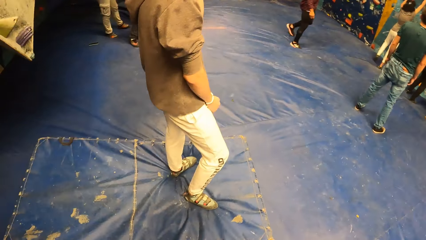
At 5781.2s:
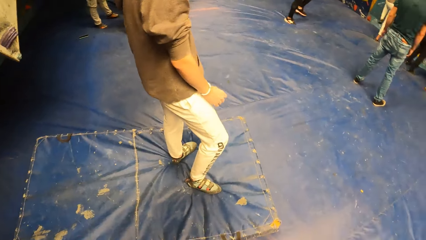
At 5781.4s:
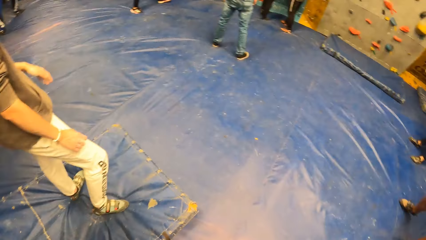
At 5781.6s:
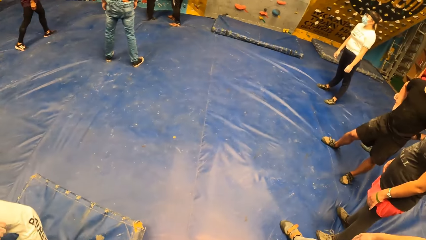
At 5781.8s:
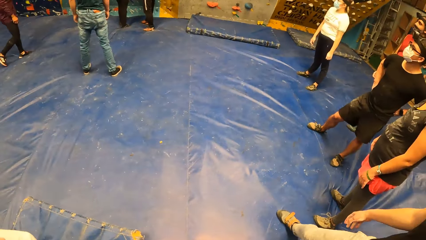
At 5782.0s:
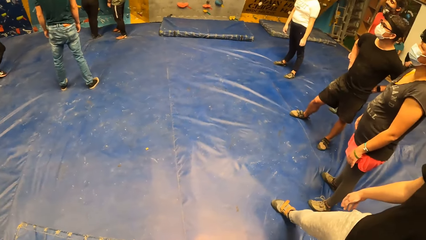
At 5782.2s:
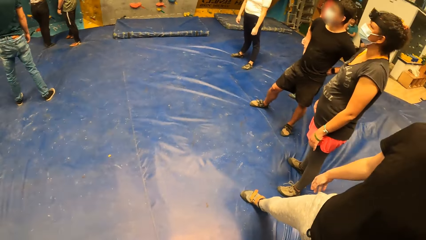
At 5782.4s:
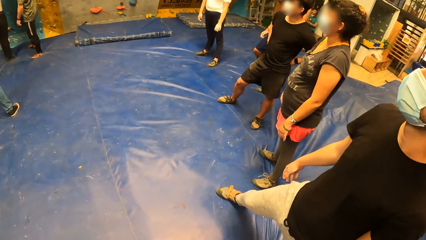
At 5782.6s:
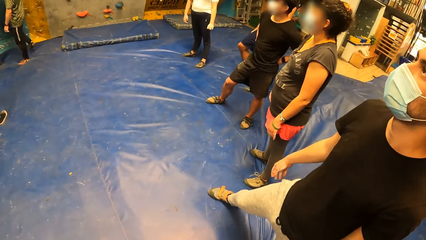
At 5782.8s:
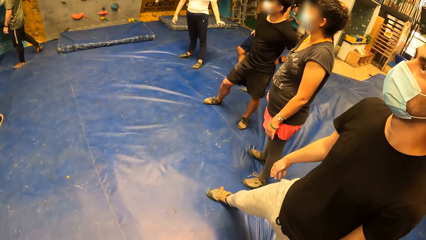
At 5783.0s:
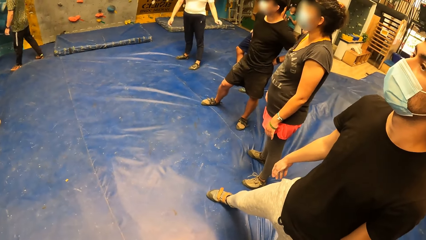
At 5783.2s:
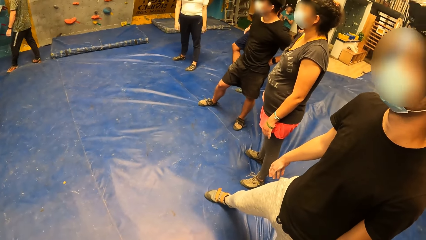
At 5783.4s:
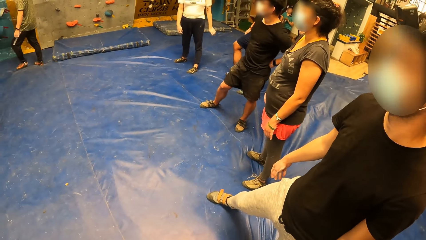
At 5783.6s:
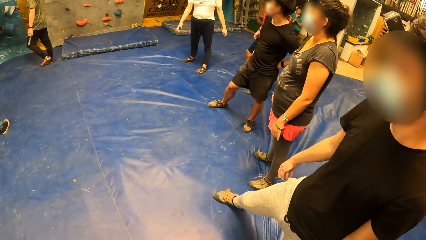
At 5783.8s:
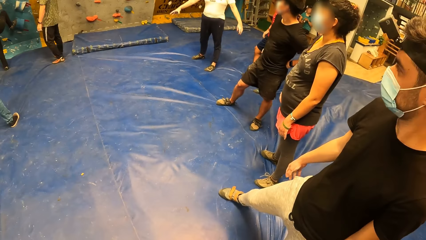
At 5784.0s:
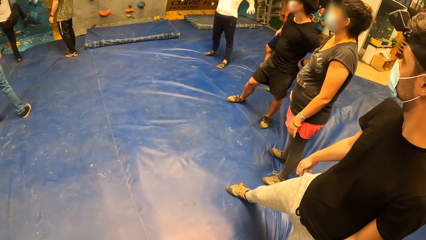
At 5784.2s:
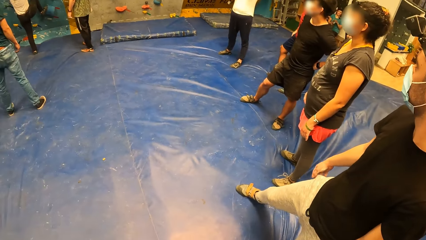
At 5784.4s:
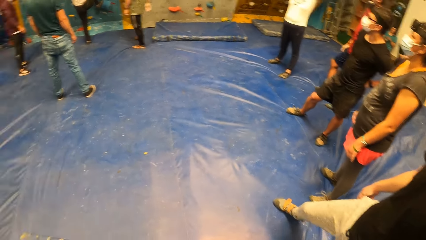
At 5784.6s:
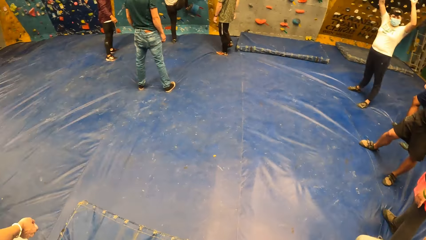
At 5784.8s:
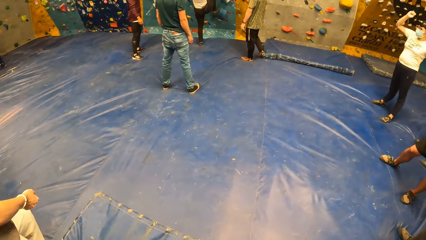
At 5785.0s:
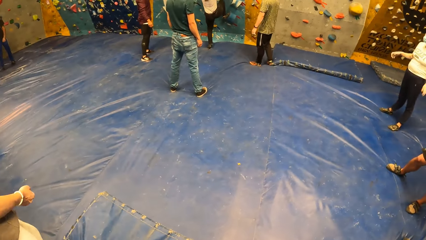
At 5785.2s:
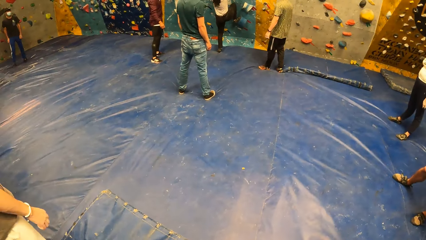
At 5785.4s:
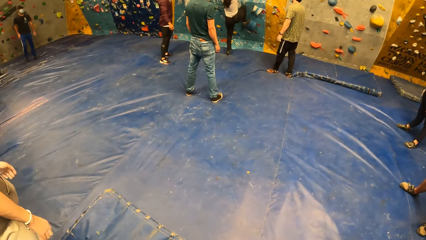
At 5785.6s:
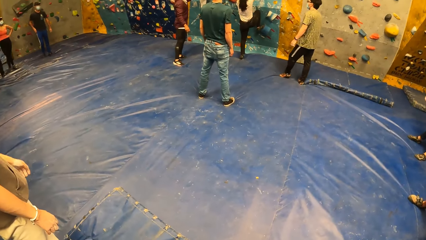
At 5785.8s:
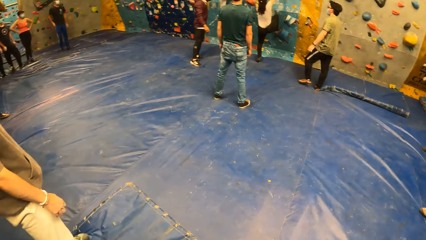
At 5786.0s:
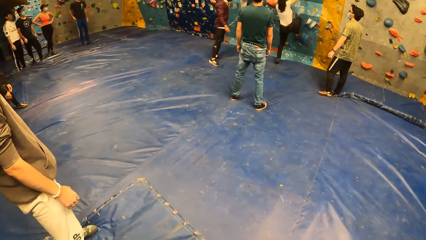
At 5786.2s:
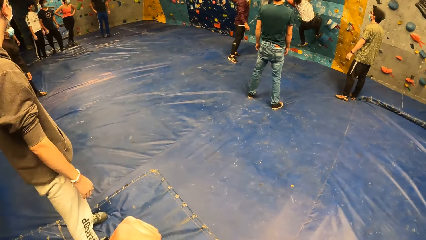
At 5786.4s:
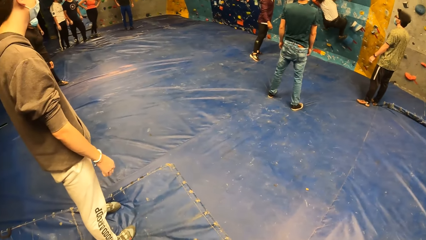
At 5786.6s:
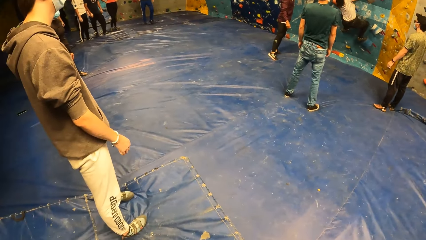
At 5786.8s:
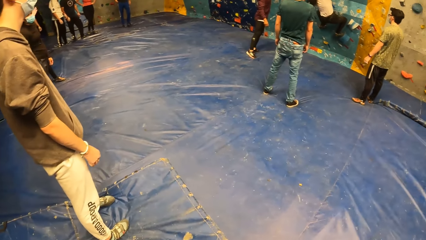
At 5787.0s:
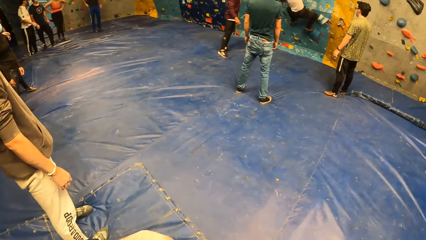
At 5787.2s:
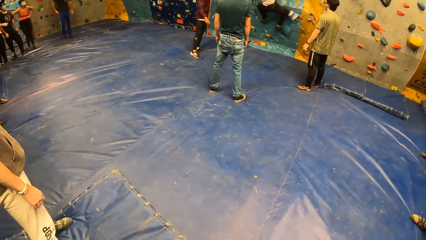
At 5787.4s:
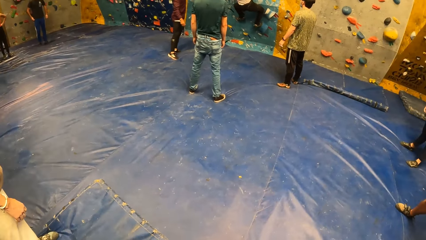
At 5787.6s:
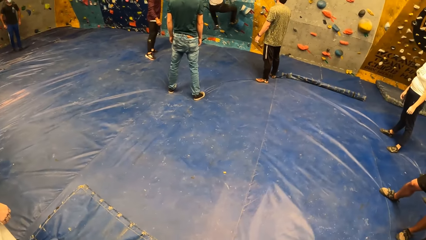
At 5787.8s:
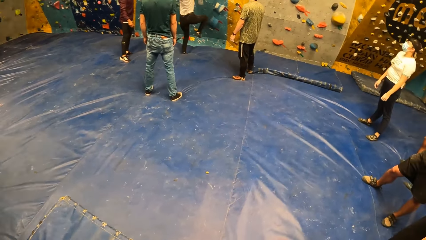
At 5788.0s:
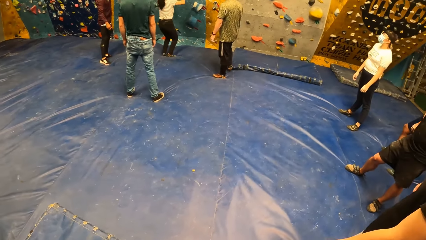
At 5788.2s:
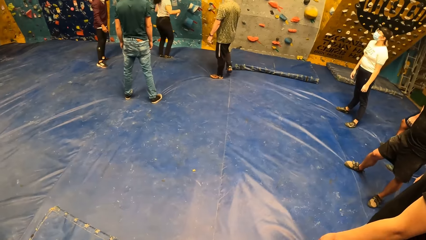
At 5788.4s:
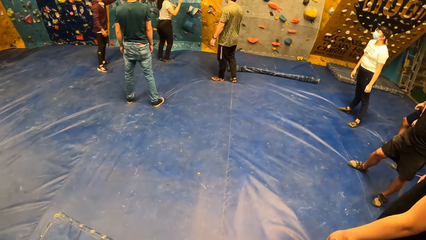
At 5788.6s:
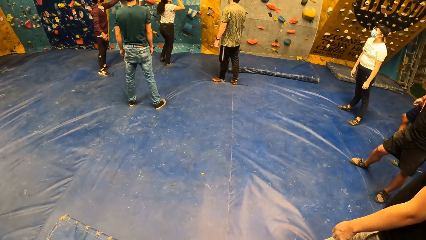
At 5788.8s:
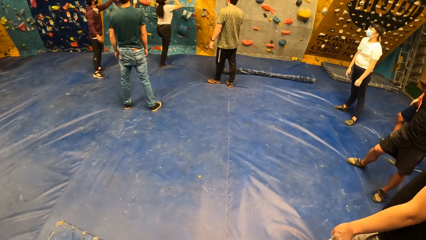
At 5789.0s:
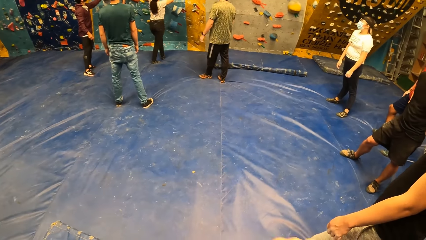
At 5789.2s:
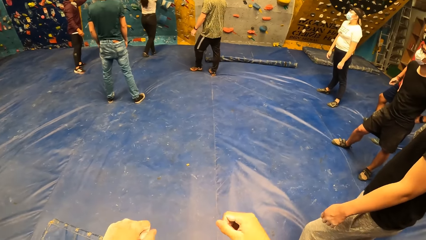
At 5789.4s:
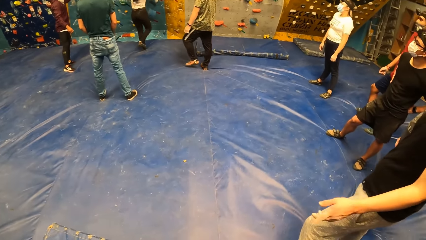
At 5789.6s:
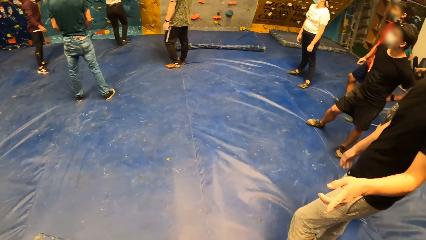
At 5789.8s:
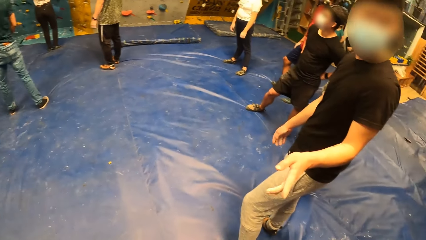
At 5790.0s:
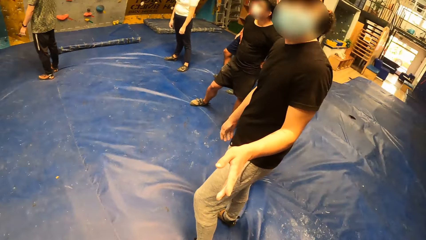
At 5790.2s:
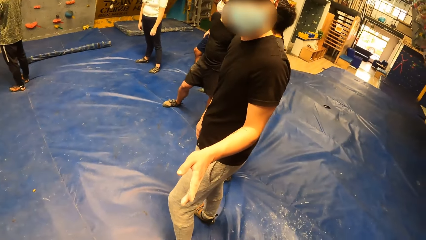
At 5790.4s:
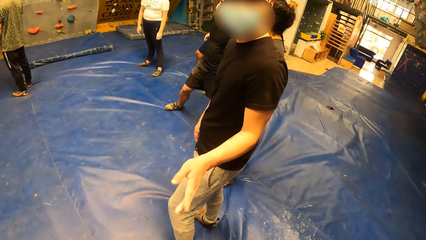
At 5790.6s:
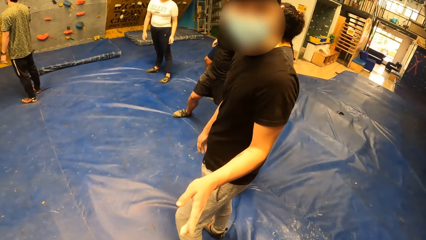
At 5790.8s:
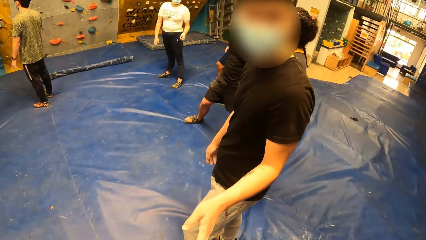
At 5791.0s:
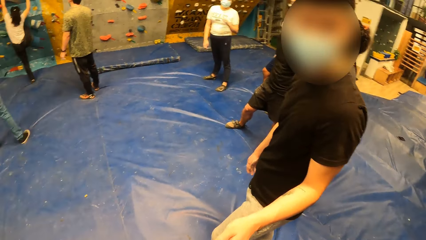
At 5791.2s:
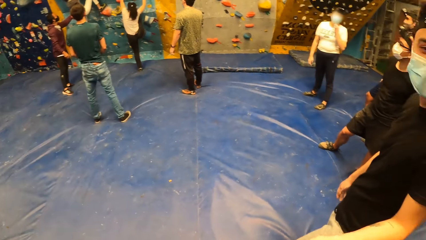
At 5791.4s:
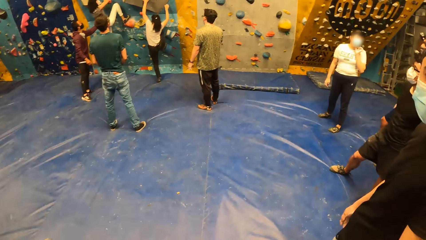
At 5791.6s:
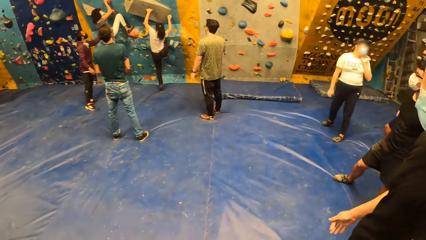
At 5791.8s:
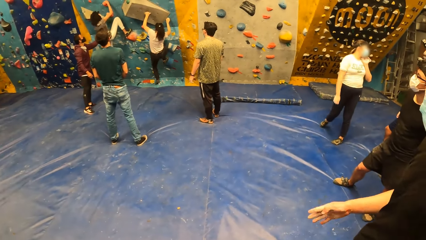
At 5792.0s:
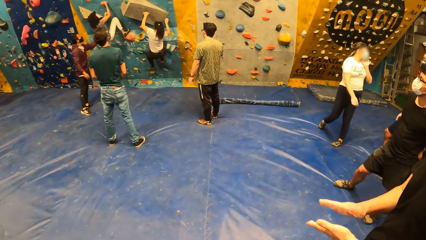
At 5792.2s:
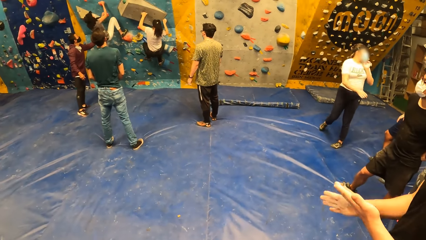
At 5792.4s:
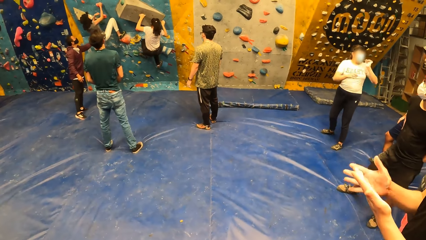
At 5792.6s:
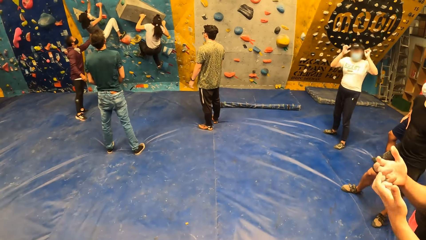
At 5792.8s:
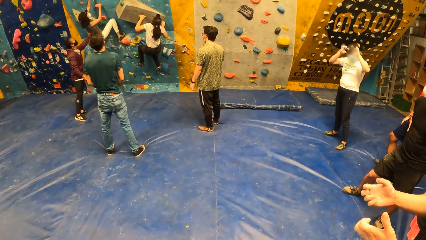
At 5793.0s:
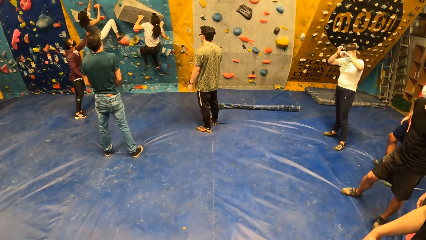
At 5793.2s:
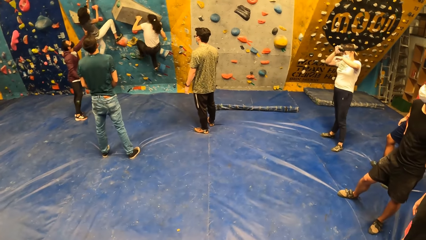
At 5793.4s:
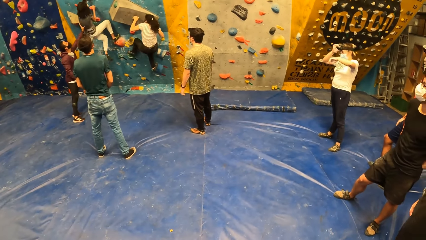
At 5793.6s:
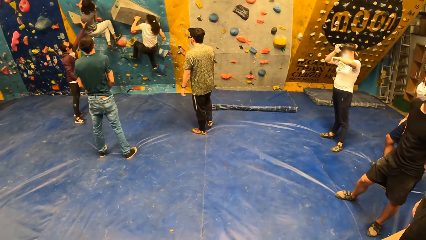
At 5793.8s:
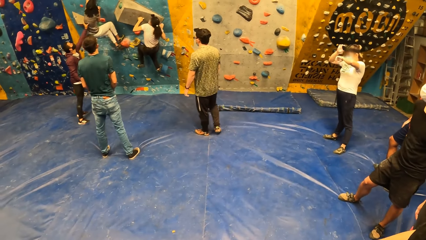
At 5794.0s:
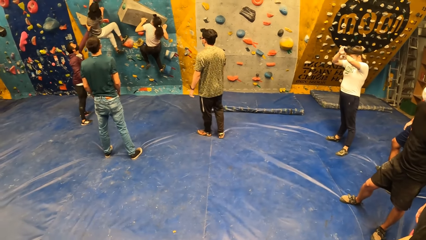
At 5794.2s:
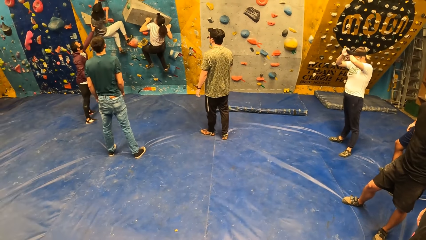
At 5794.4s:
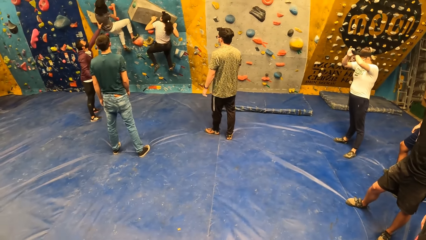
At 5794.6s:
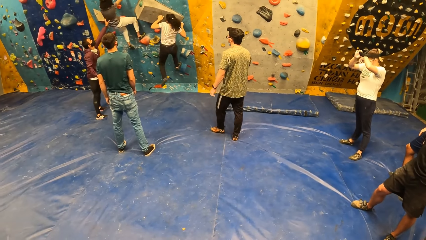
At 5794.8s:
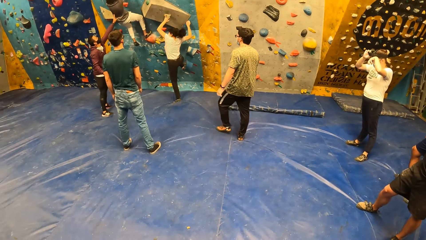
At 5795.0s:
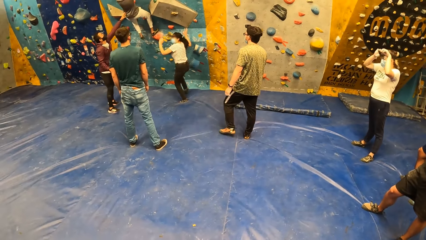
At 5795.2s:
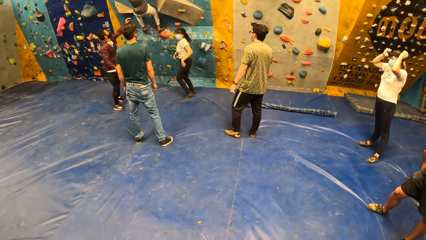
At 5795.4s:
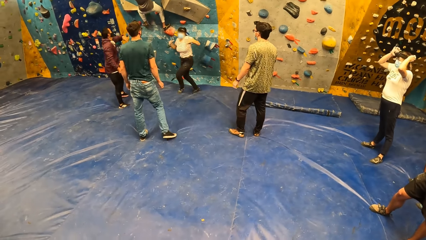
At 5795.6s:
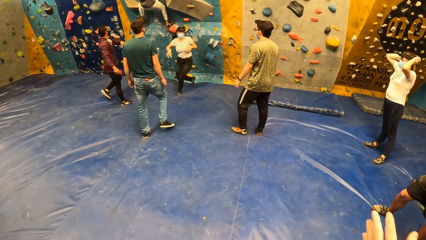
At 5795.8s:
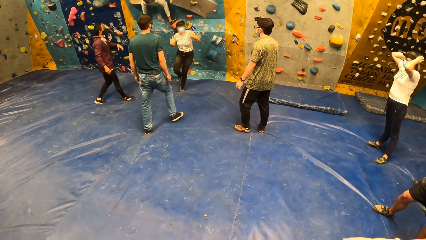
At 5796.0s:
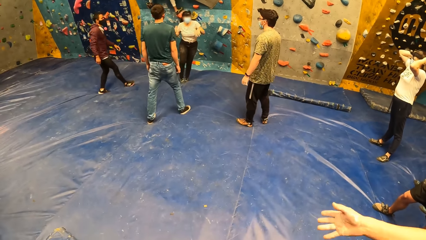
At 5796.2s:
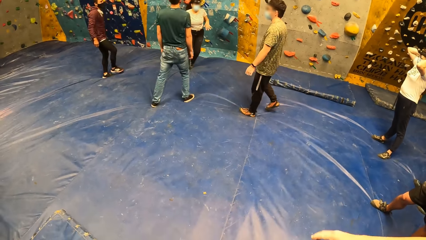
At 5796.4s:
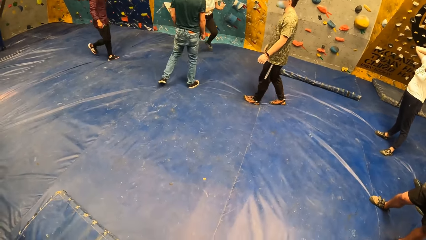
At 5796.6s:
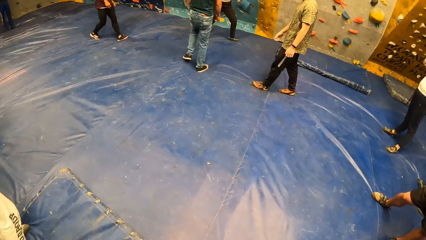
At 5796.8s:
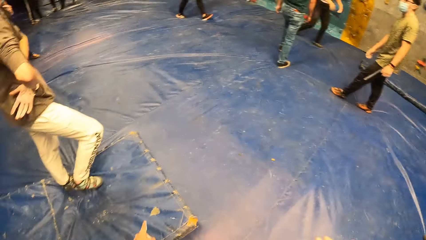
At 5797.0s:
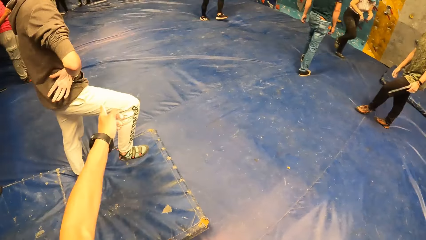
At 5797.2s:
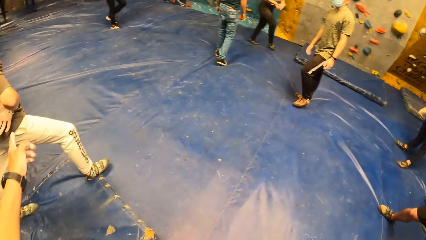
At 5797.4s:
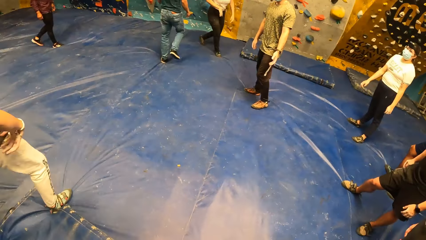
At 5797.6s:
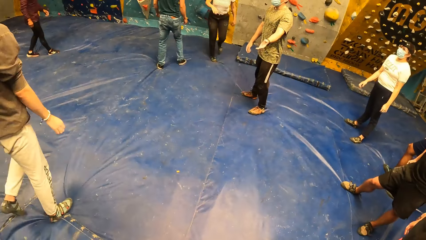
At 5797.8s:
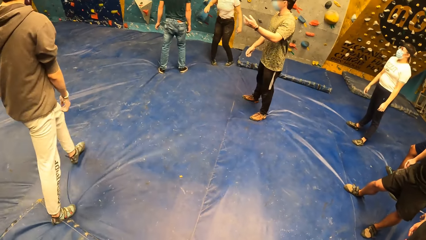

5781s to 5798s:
The camera wearer converses with a man.
